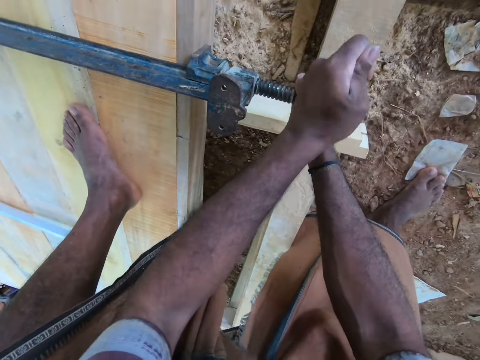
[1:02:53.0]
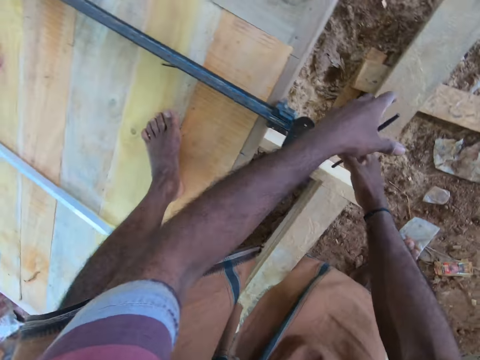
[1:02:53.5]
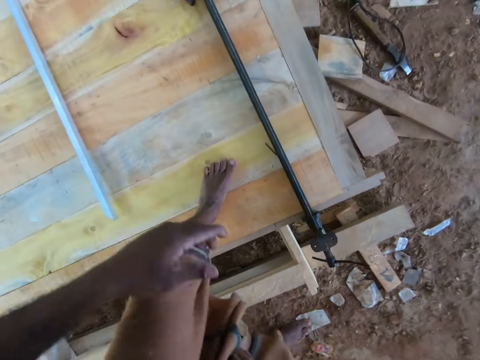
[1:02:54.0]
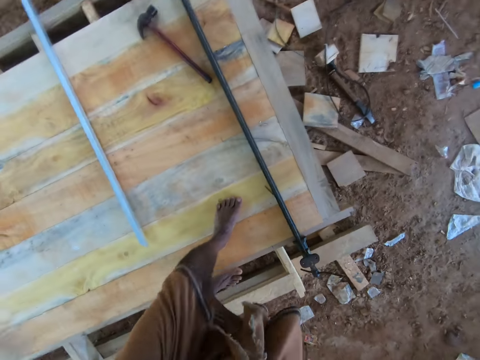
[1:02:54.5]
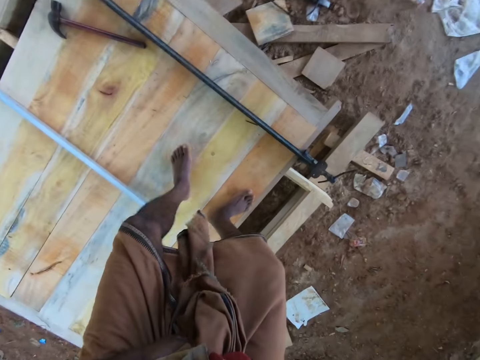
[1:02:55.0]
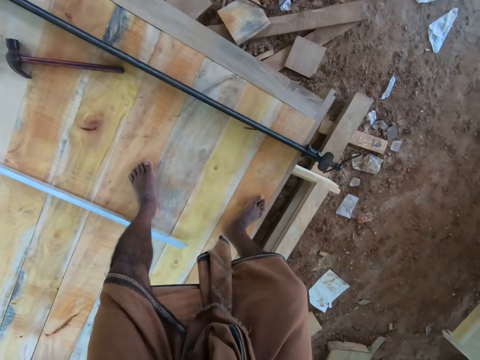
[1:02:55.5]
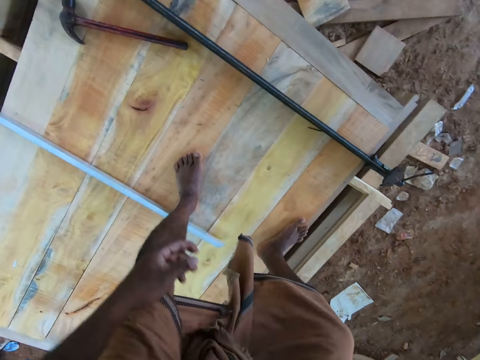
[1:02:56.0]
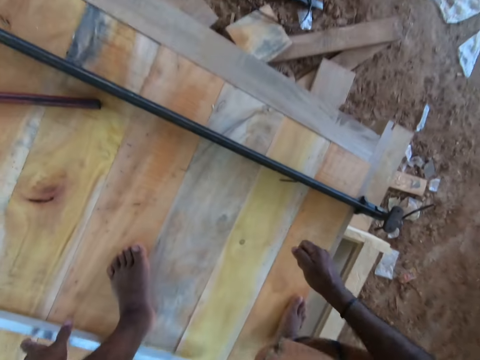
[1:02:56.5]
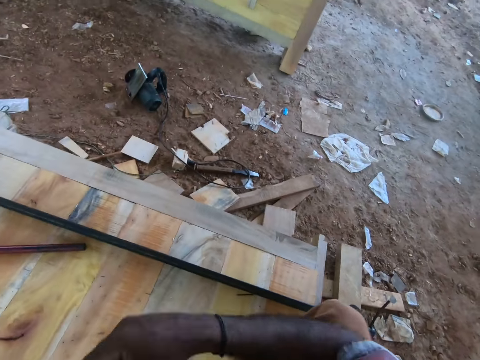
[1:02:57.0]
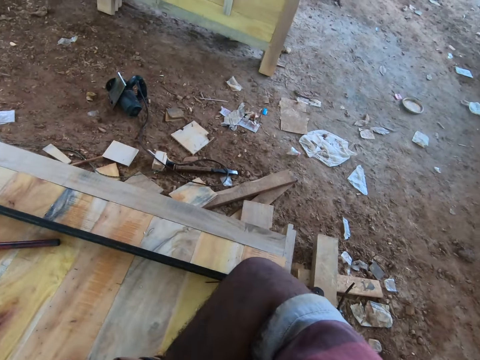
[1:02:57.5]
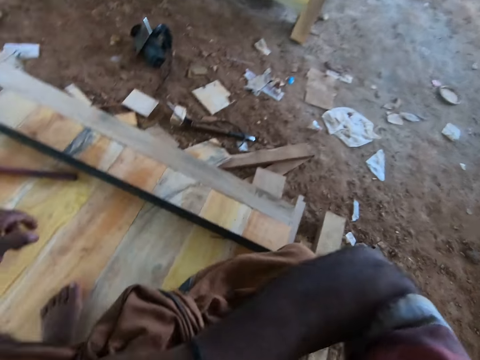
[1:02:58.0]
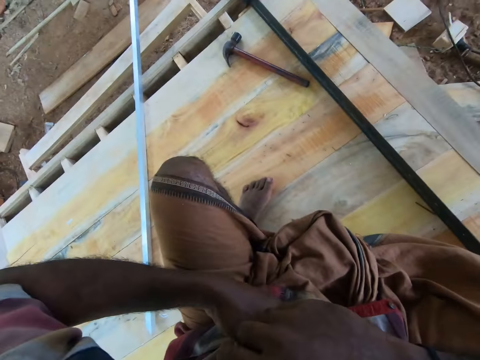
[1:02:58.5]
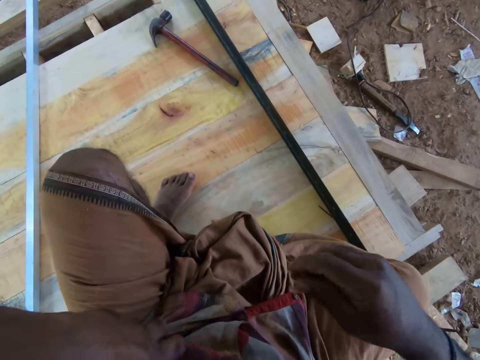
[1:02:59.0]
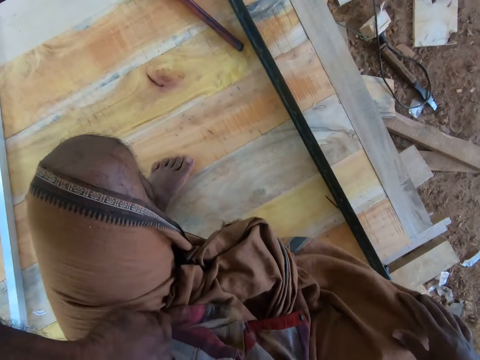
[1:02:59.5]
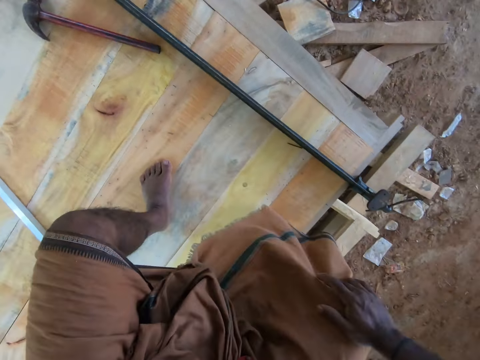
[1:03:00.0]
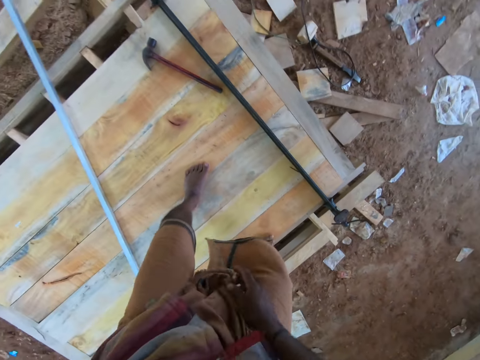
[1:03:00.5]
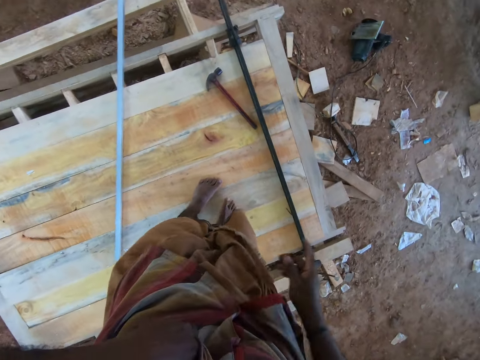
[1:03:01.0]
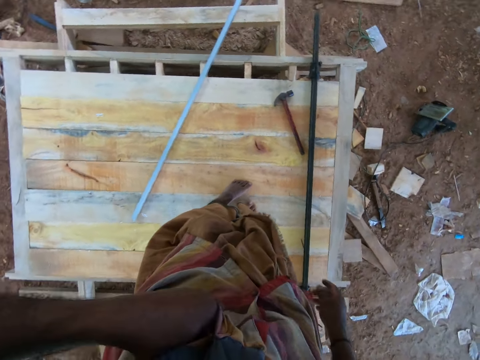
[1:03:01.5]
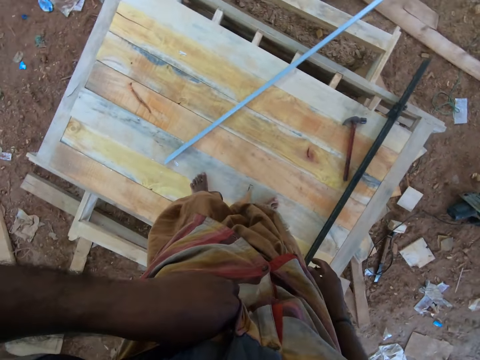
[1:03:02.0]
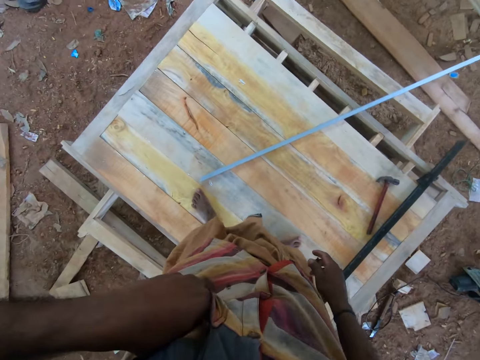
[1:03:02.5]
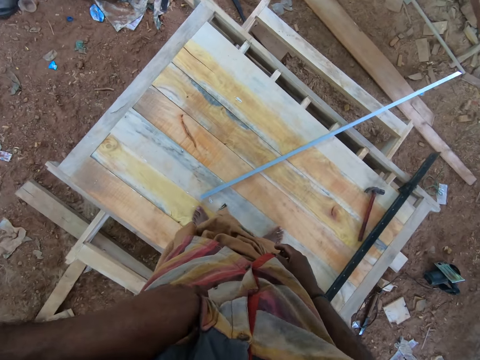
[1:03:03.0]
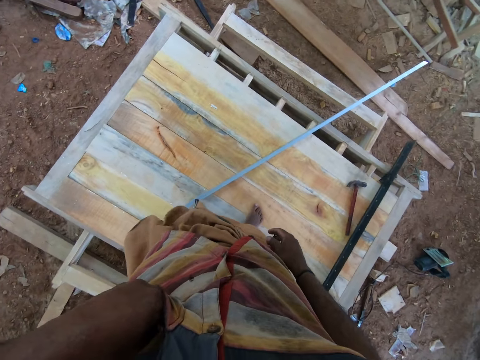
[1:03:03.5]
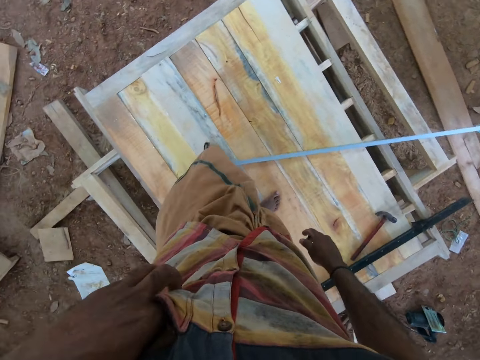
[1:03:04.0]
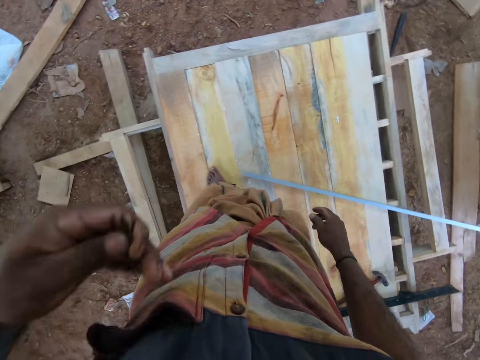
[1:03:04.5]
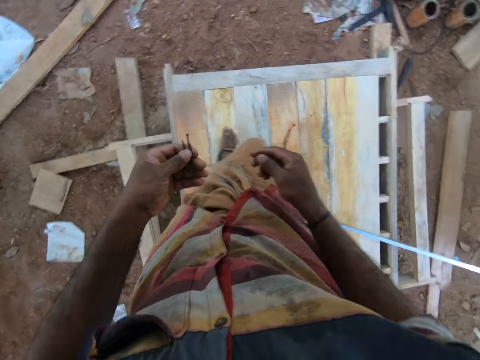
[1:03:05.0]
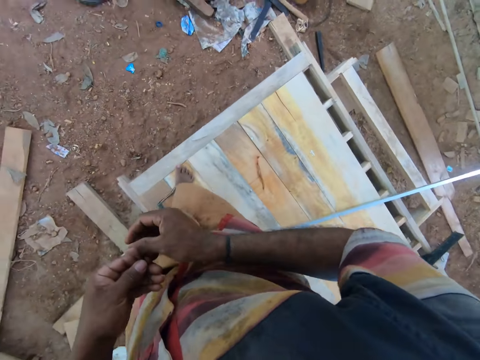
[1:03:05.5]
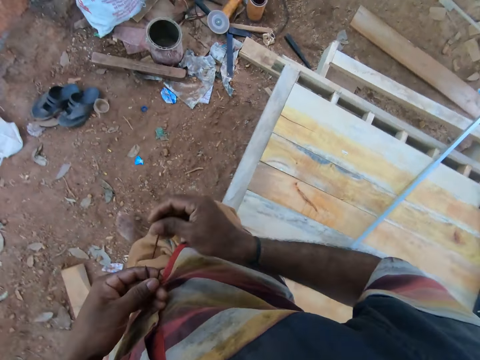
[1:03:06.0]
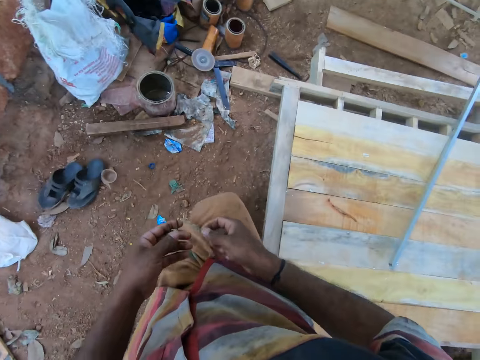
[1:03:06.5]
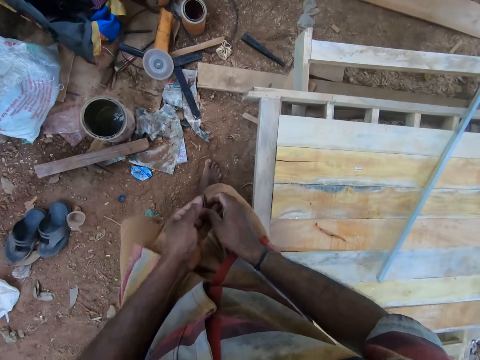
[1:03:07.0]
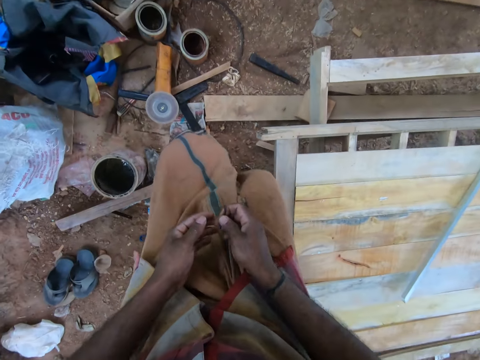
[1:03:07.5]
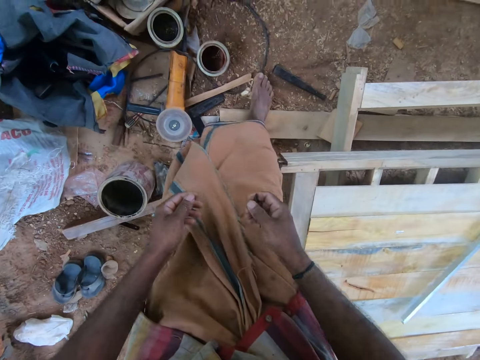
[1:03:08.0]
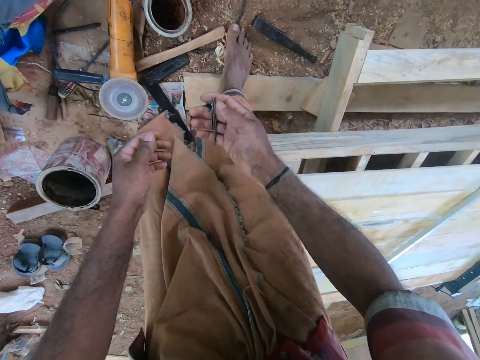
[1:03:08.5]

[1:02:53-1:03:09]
The camera wearer fixes something on the clamp. He adjusts his cloth with both hands. He sits down on the woodwork. He picks nails from his pocket with his left hand. He passes the nails from his left hand to his right hand.

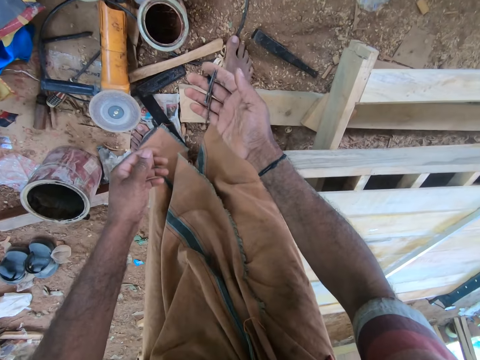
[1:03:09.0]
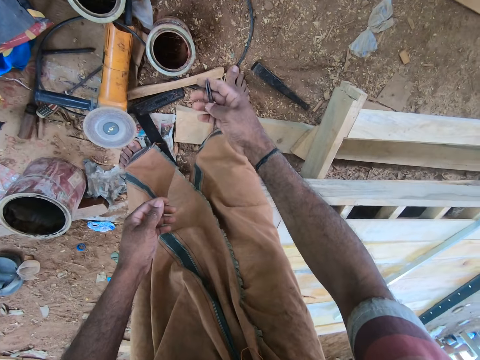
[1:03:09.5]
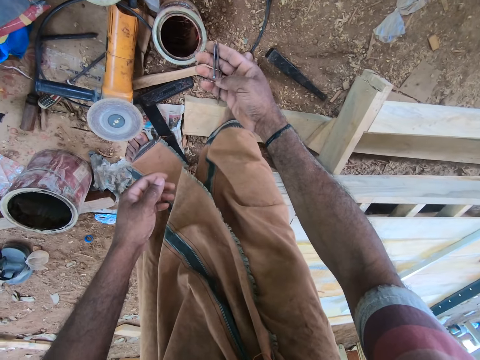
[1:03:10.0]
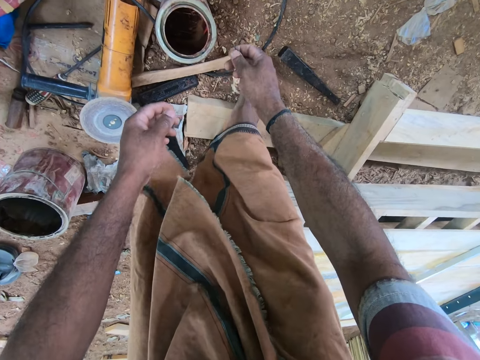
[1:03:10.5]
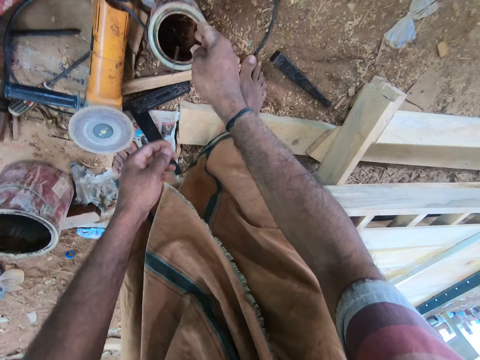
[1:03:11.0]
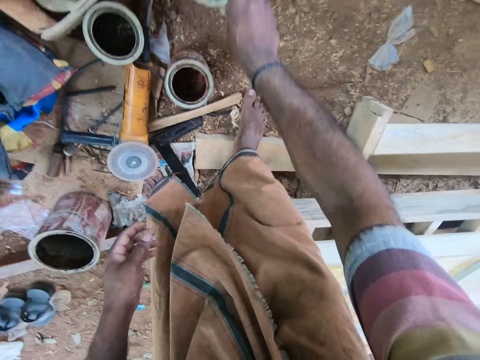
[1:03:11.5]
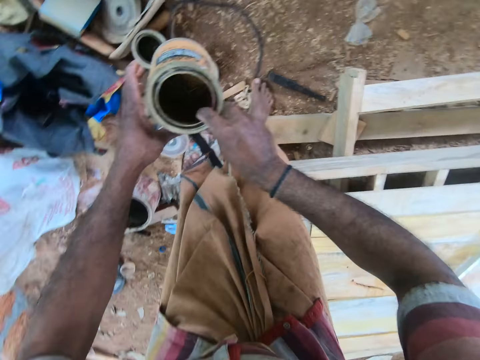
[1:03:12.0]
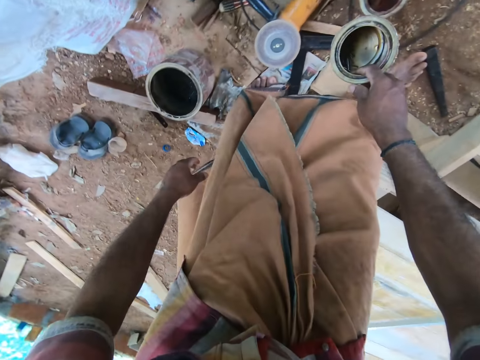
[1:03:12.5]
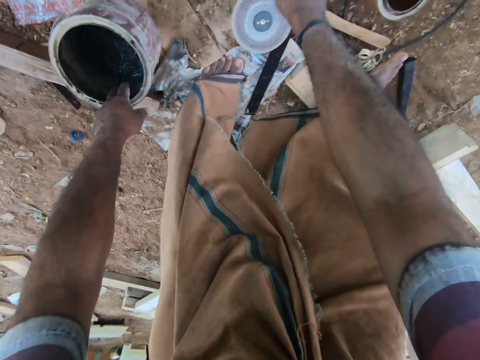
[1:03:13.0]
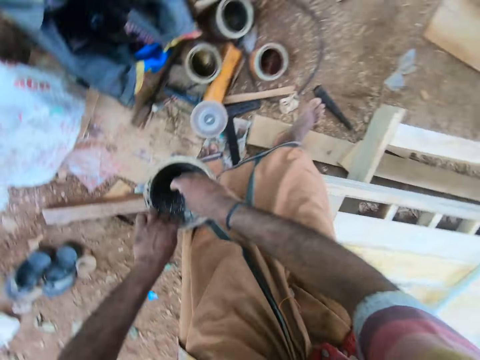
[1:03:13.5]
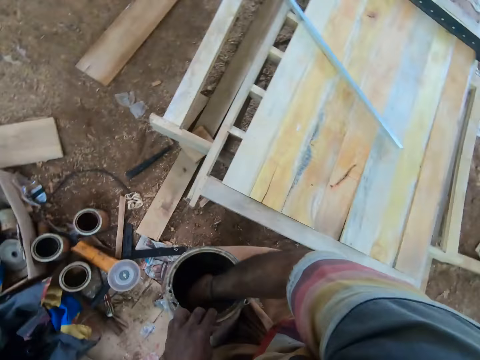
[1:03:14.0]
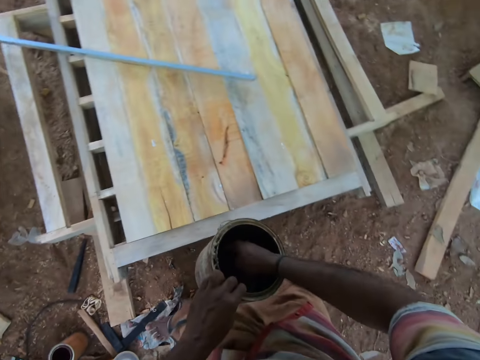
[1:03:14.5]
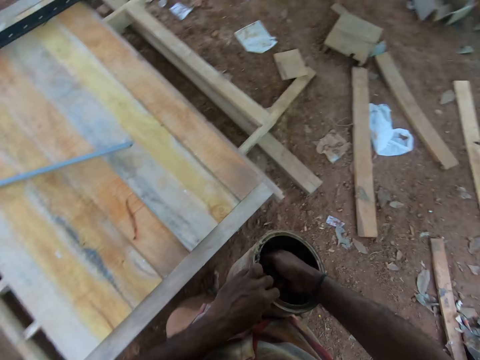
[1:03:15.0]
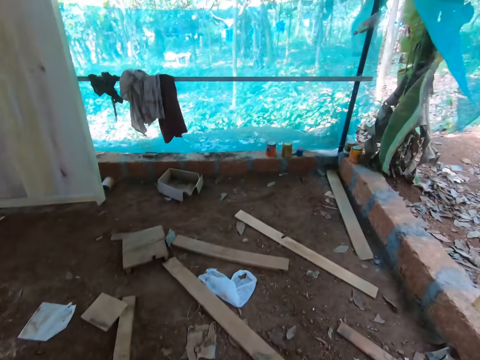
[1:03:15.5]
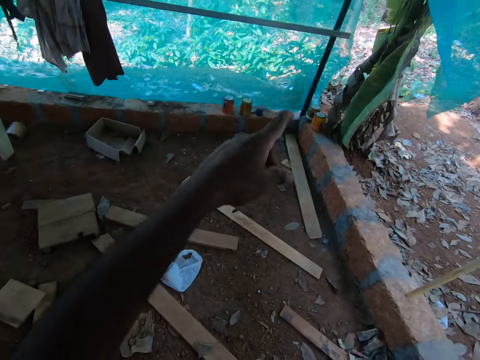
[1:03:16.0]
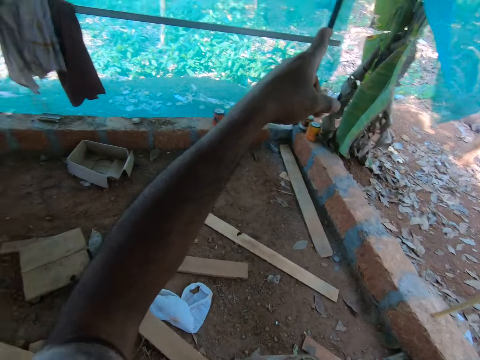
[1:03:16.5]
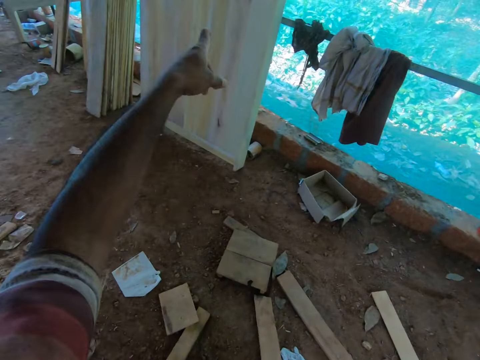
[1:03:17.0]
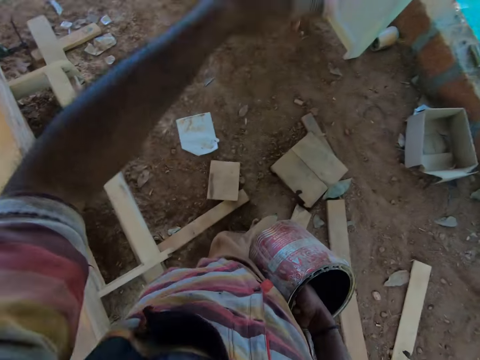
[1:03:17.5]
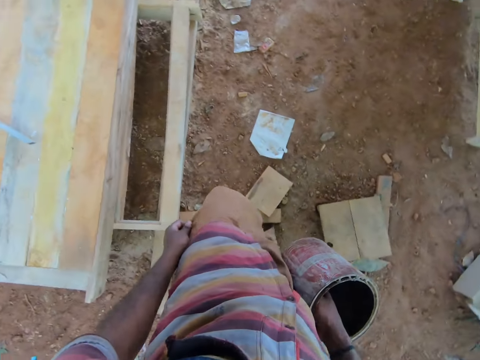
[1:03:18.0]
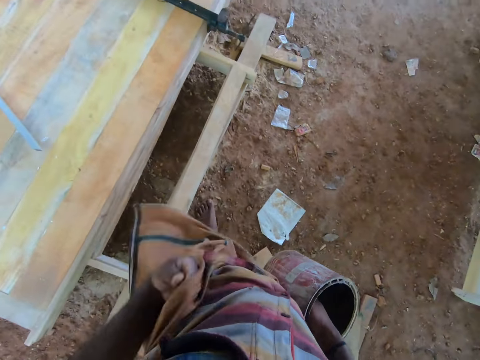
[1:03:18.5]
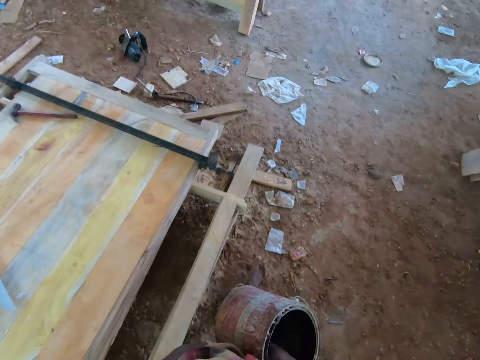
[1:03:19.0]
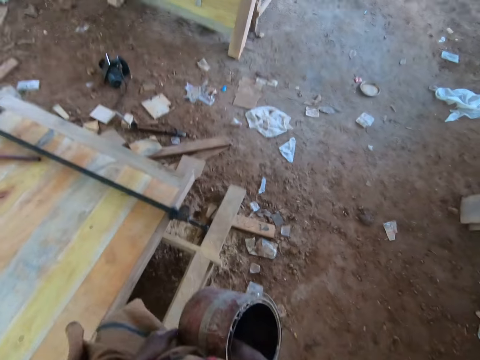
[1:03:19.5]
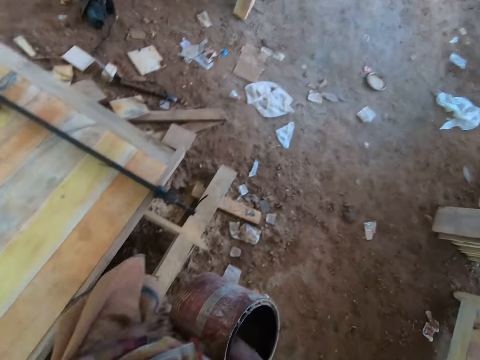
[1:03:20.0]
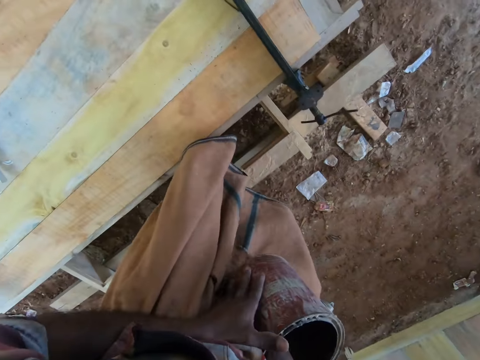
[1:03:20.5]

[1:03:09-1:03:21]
The camera wearer drops the nails in the can with his right hand. He picks a can from the ground with his right hand. He drops the can on the ground with his right hand. He takes the can from the ground with his left hand. He picks a nail from the can with his right hand. He holds the container with his right hand. He points at something. He holds the container with both hands.
